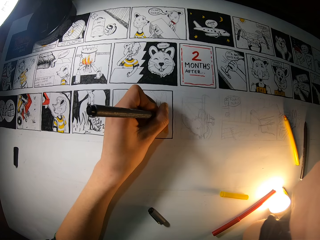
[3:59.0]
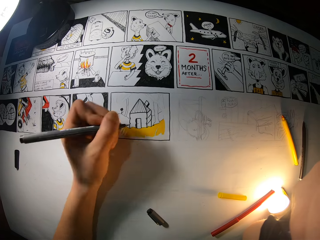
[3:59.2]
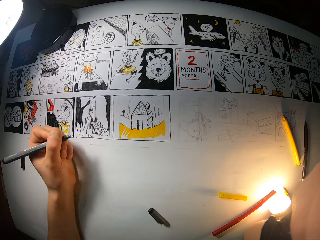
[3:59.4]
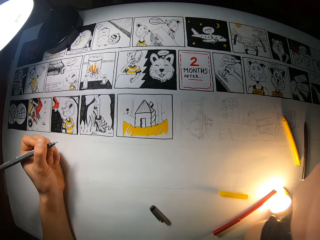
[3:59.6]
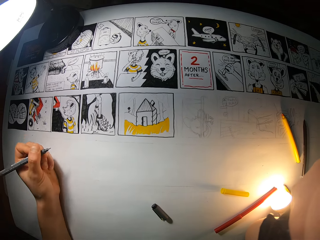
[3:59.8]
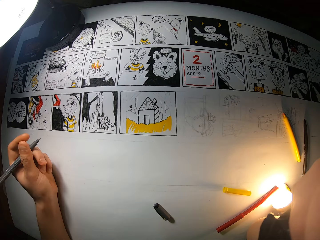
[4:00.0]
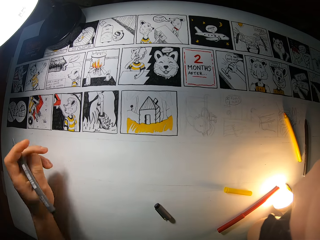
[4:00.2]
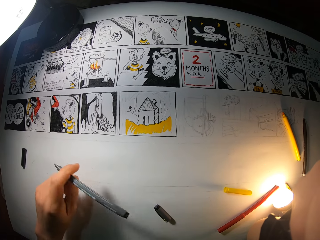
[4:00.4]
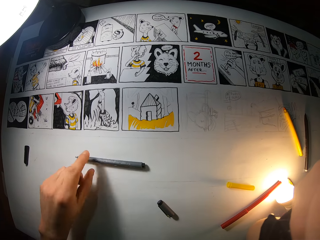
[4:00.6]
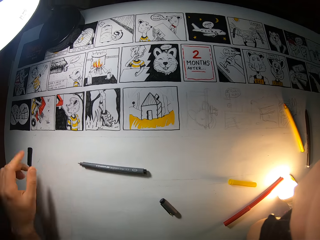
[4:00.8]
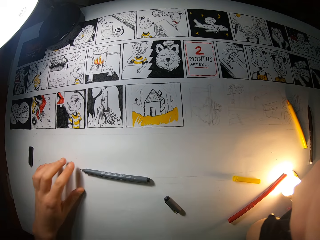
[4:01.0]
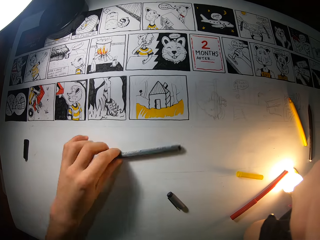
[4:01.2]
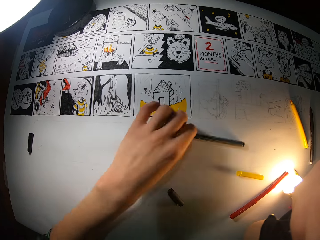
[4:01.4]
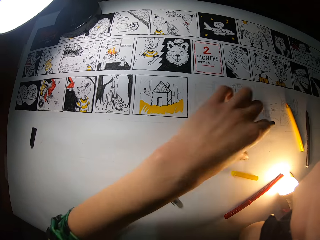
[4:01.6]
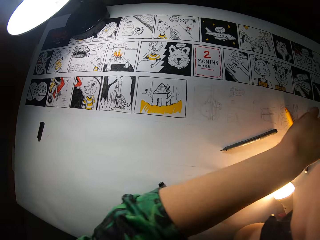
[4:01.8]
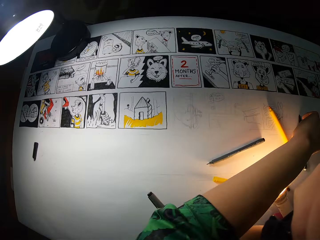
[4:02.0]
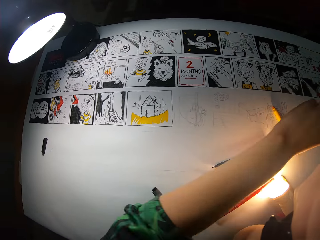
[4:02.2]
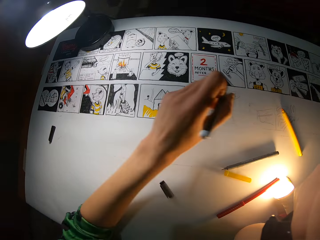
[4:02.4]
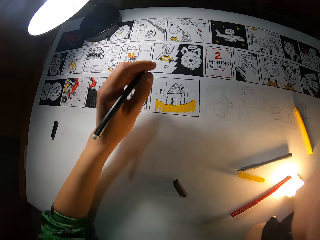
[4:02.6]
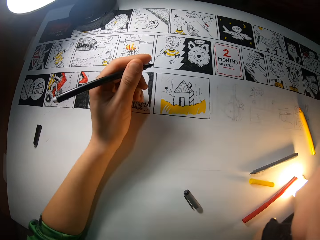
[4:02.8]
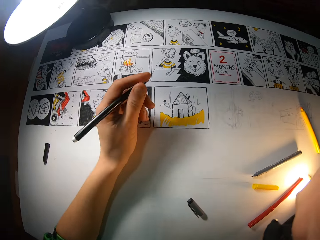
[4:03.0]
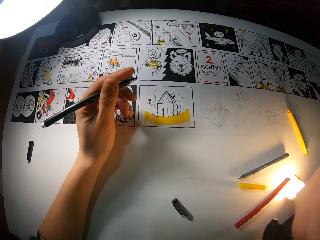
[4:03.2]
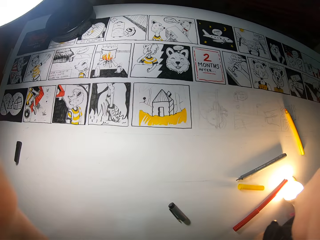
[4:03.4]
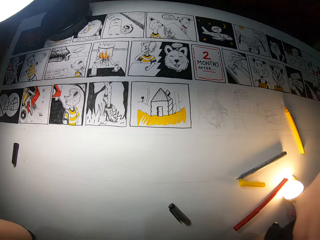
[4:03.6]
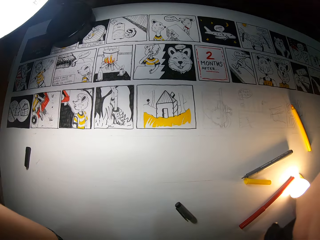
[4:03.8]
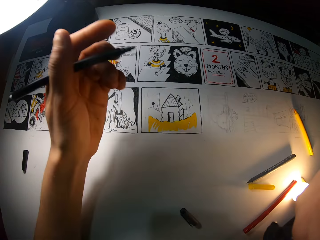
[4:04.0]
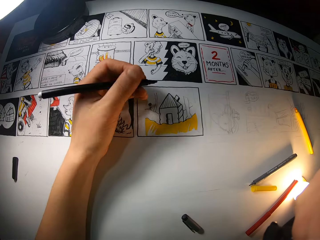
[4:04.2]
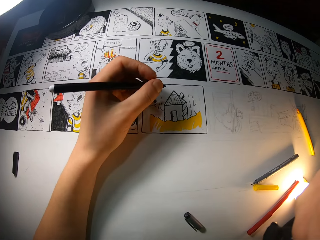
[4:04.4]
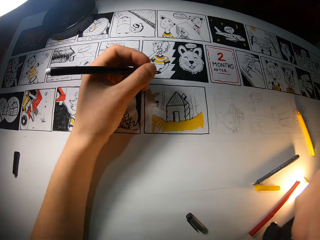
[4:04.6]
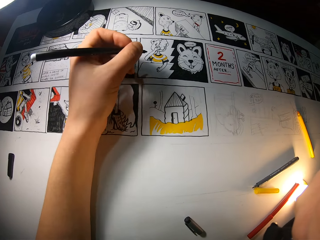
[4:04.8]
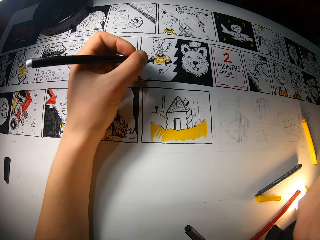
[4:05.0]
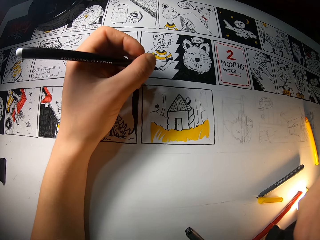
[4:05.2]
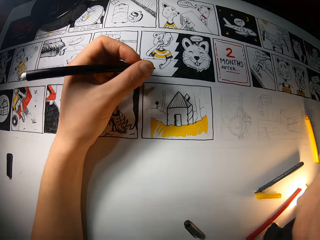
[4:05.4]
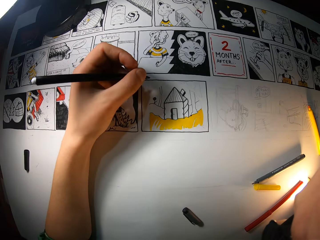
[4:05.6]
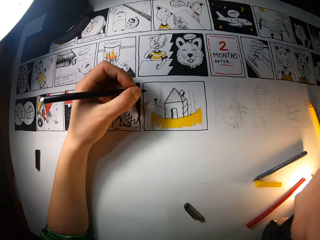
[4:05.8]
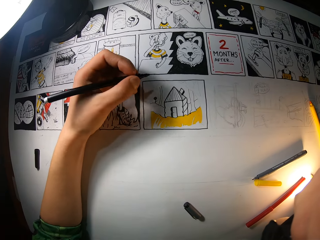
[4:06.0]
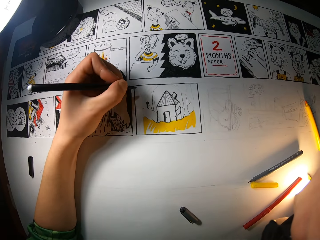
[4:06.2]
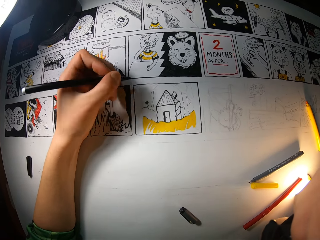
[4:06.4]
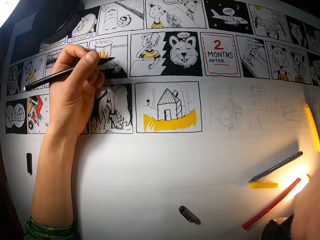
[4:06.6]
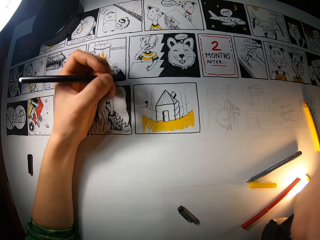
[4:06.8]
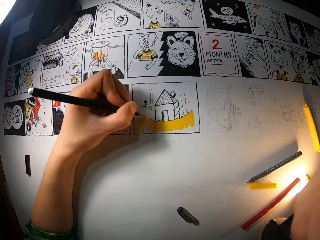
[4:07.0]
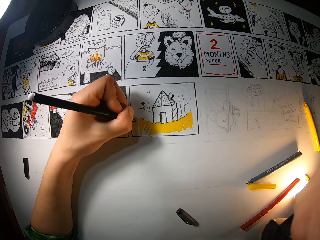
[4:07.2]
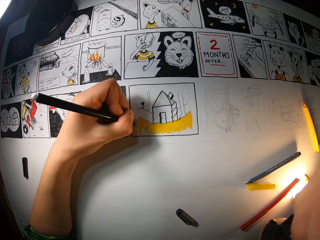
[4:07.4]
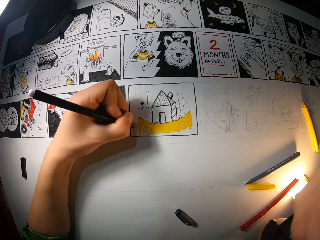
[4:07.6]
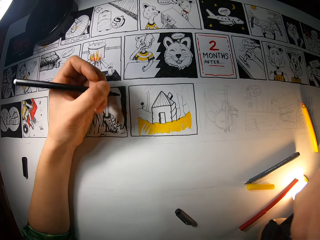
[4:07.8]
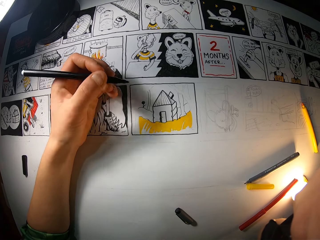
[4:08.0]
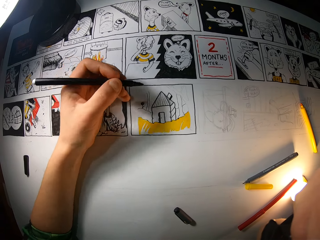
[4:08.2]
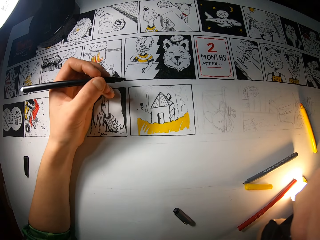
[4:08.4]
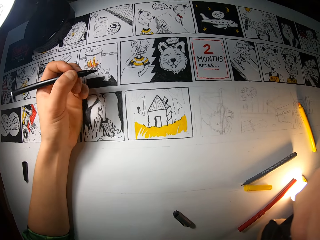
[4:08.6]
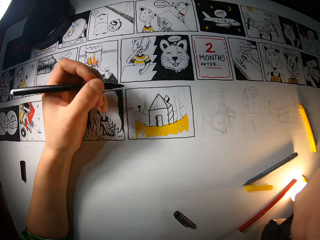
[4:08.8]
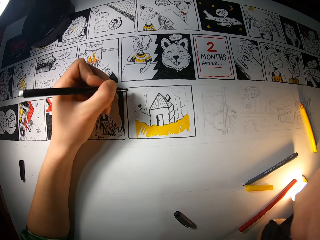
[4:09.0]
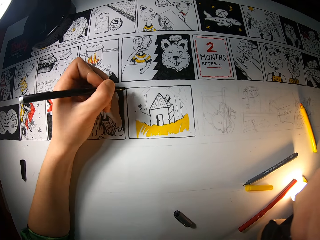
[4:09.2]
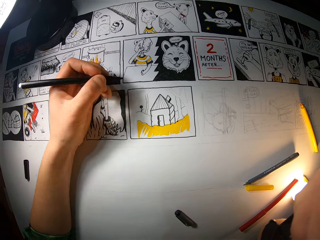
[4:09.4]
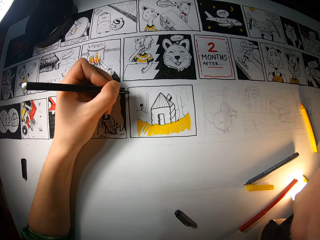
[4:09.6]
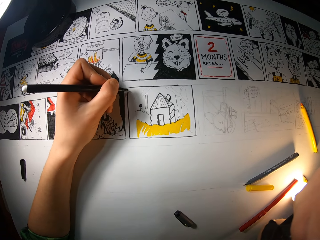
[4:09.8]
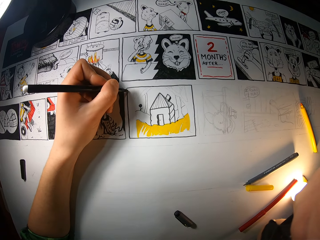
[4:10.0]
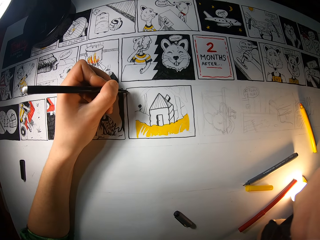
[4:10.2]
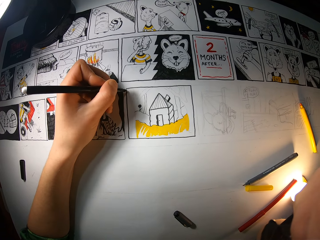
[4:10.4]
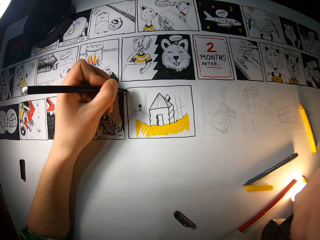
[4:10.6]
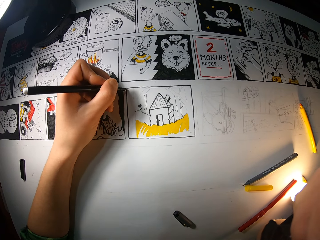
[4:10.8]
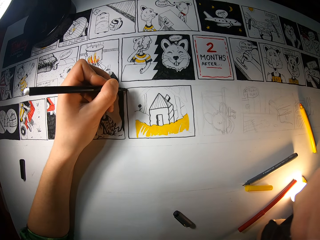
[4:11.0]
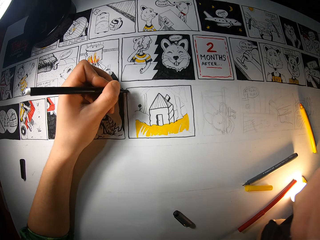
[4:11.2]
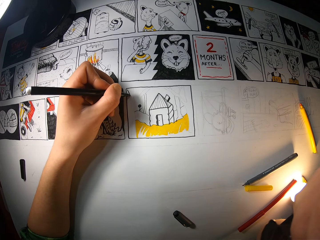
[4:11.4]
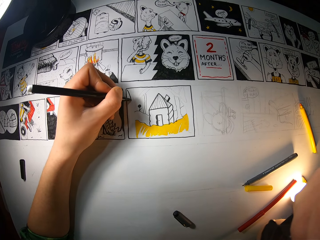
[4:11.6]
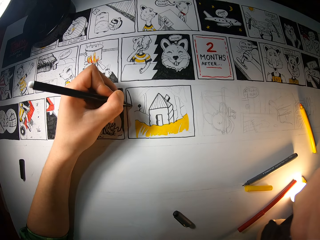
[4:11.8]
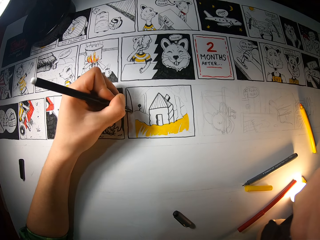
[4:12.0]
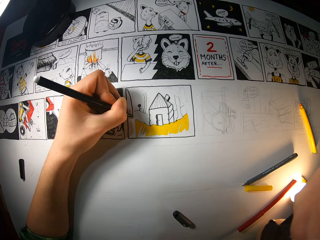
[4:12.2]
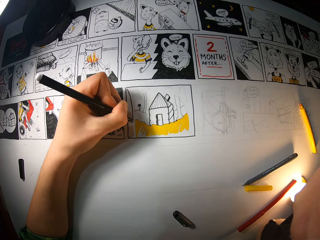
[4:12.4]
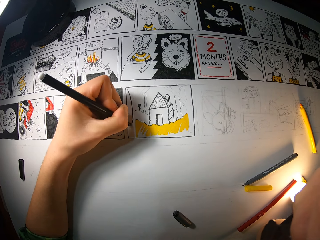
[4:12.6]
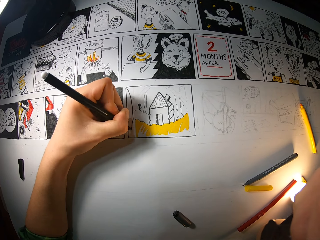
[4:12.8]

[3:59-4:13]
The camera wearer drops the black marker on the paper. She drags the black marker on the table with her left hand. She picks up the black marker from the table with her left hand. She draws on the paper with the black marker with her left hand.

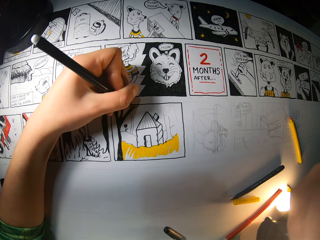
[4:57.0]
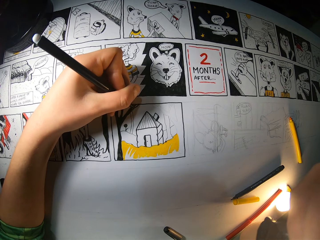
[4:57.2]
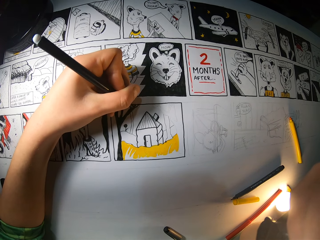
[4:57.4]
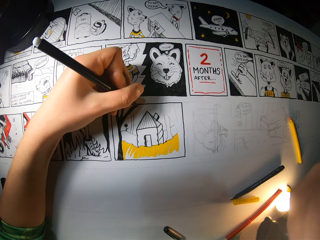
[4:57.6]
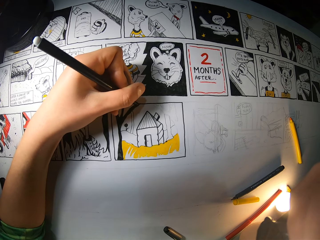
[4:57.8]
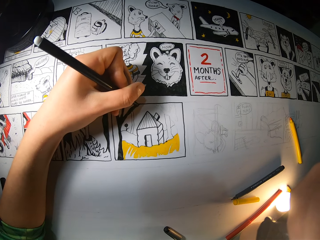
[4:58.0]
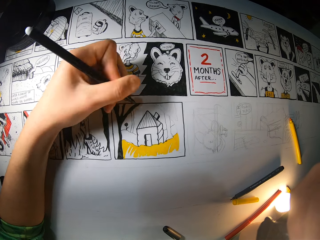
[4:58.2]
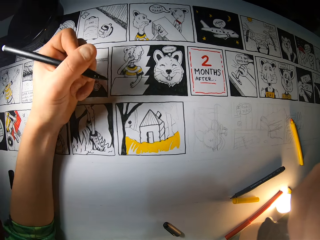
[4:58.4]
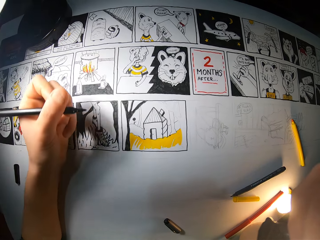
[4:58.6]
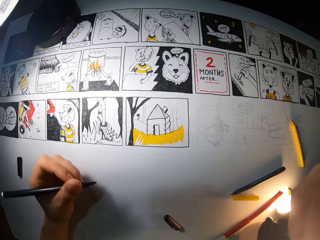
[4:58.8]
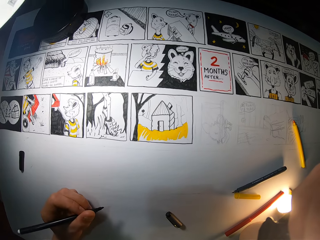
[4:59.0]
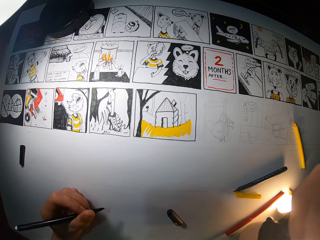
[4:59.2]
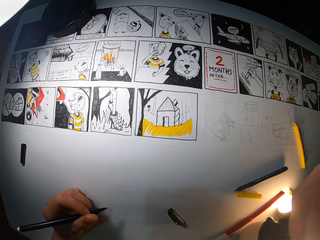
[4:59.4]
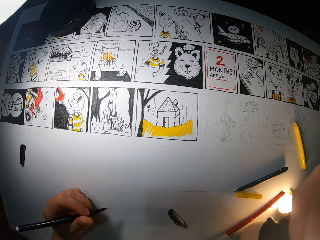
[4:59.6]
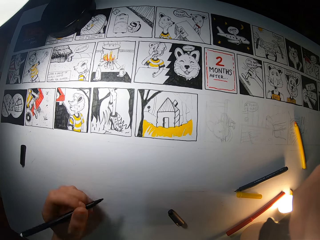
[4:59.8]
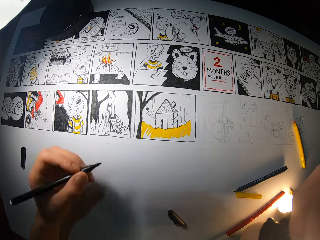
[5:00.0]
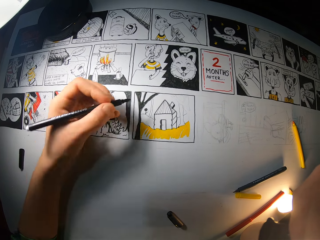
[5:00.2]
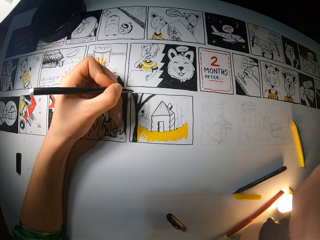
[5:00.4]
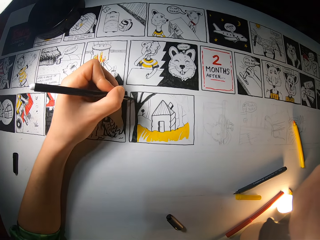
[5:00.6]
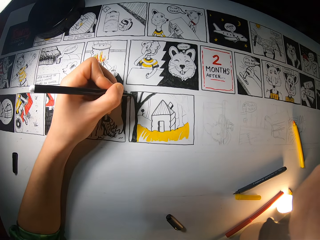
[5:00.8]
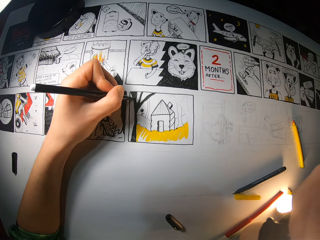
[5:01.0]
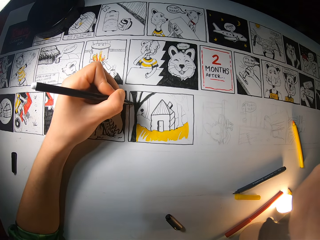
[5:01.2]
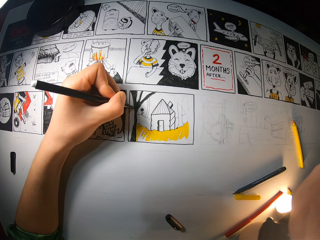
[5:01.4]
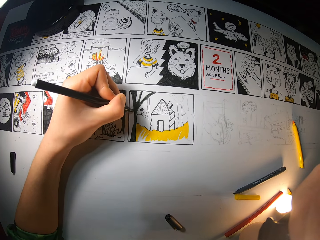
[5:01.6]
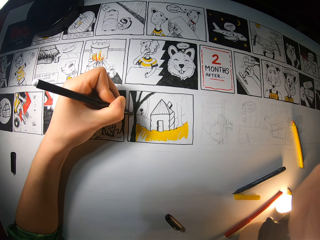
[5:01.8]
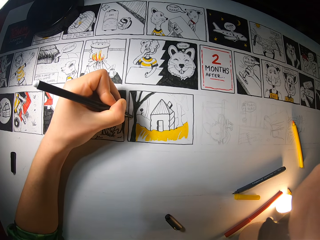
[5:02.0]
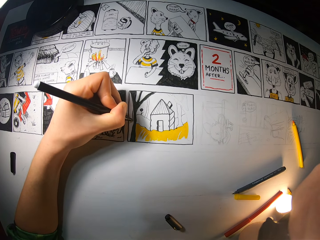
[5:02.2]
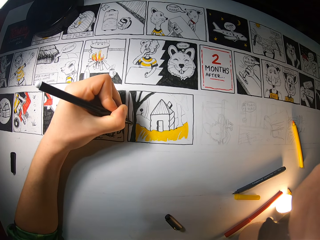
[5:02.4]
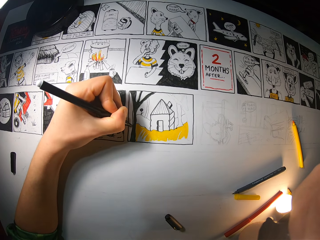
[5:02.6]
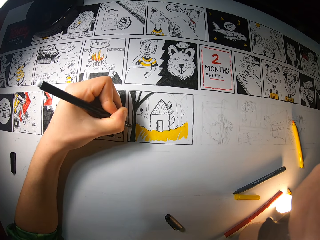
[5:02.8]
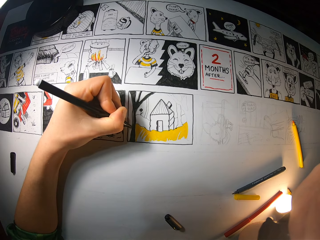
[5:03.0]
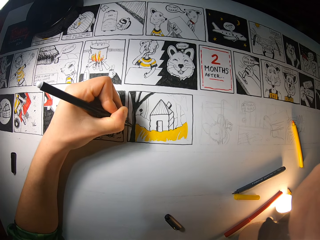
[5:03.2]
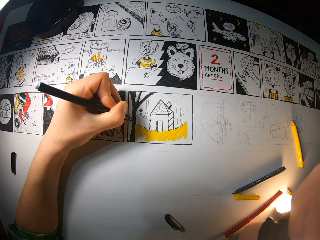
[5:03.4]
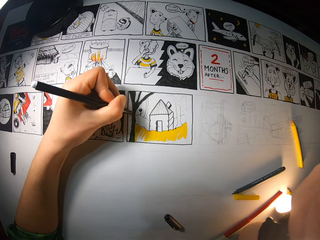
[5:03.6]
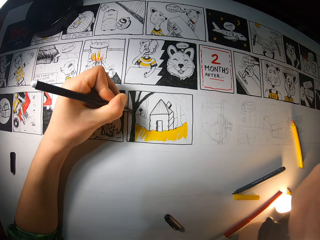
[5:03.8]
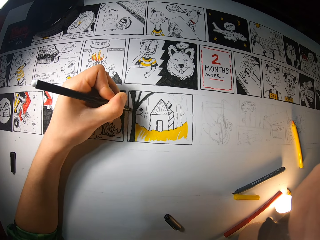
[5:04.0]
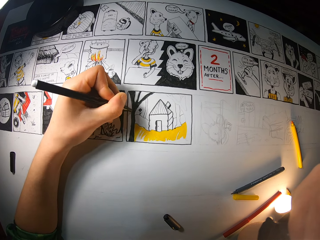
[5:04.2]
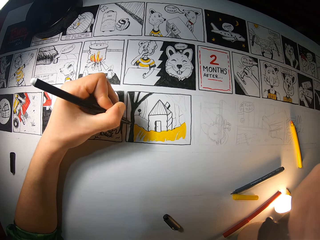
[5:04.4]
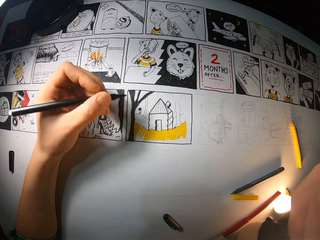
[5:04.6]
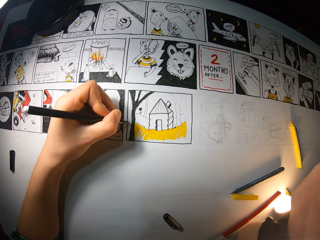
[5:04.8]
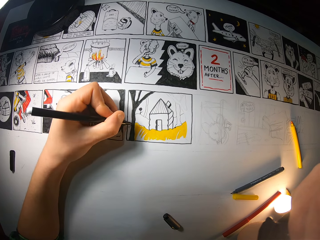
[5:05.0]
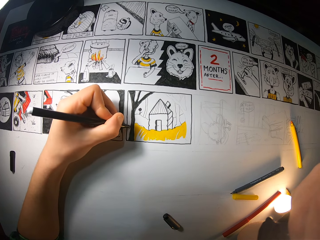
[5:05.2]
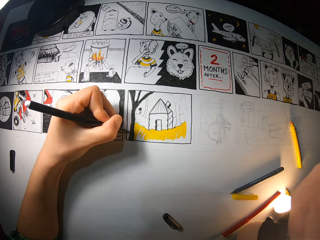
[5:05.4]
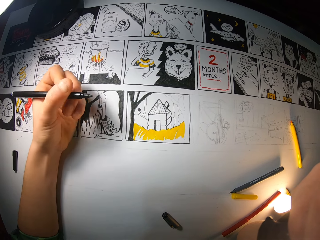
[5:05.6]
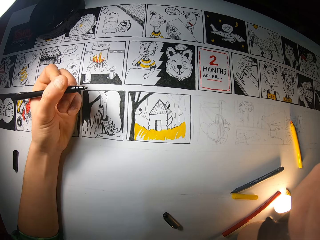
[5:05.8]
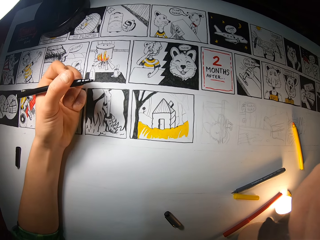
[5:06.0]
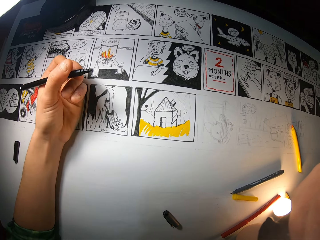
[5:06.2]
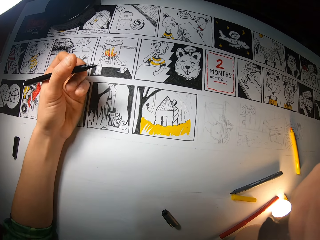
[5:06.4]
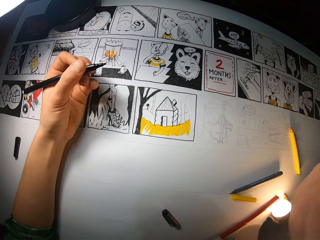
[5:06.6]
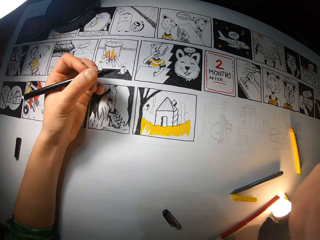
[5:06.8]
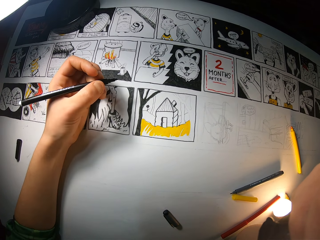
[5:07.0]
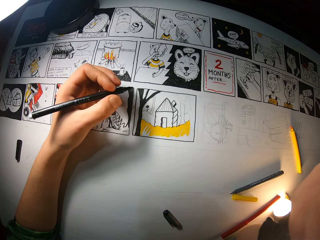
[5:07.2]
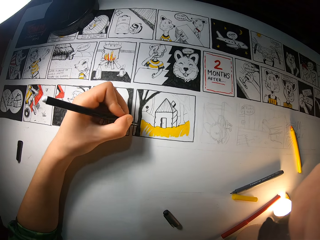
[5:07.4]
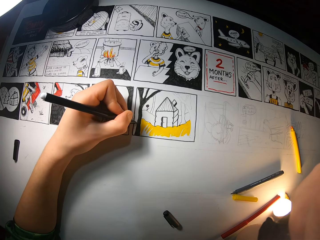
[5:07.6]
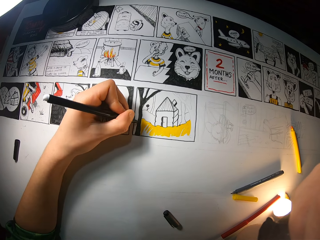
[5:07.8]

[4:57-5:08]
The camera wearer lifts up the hand. They draw a picture. They lift up the hand.
